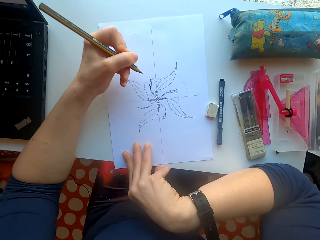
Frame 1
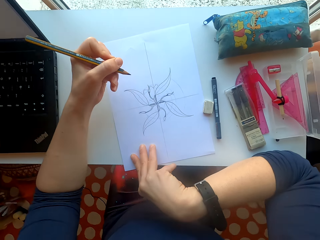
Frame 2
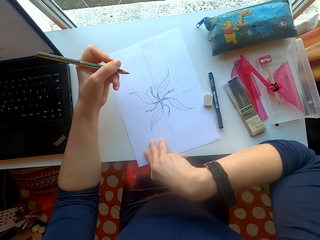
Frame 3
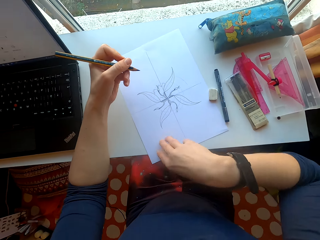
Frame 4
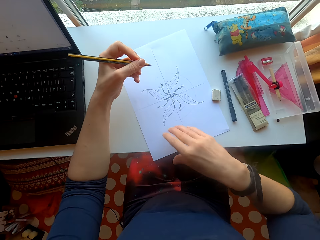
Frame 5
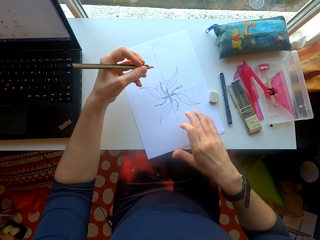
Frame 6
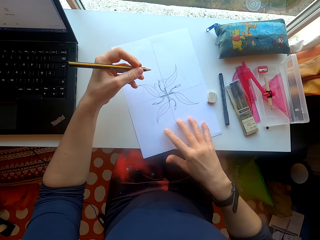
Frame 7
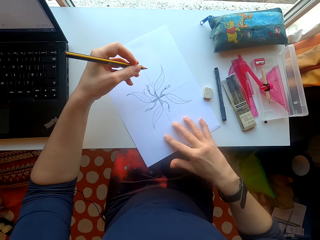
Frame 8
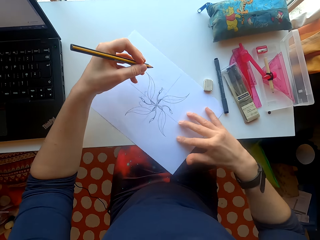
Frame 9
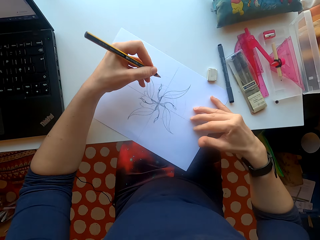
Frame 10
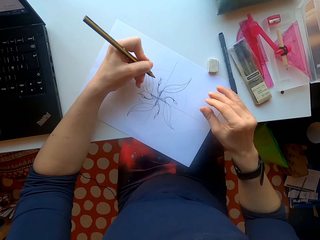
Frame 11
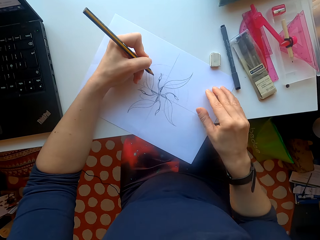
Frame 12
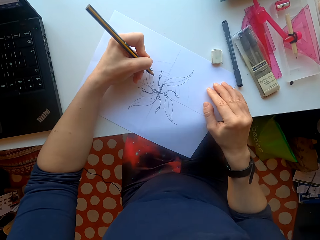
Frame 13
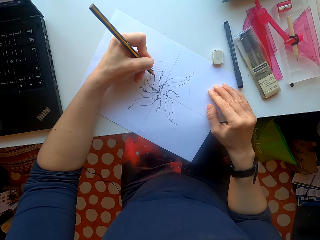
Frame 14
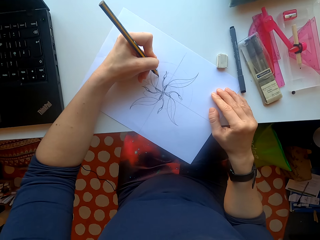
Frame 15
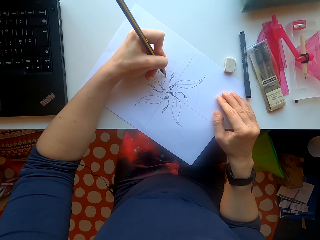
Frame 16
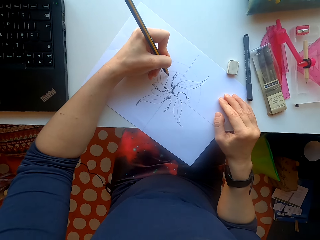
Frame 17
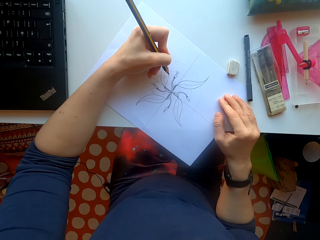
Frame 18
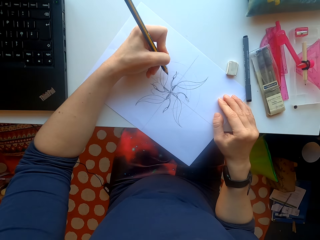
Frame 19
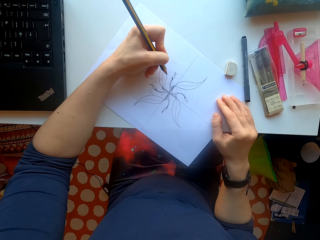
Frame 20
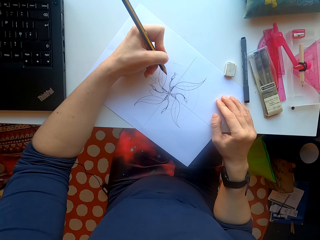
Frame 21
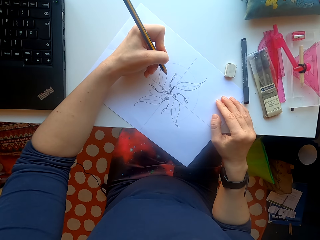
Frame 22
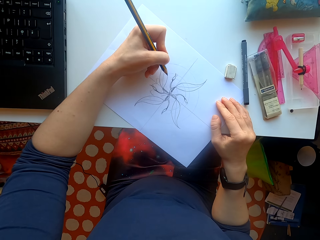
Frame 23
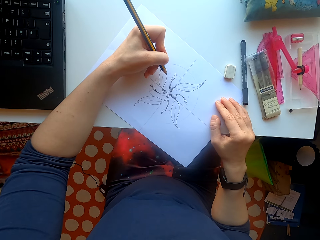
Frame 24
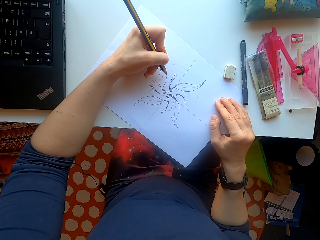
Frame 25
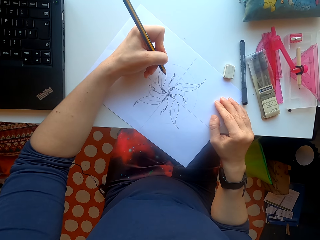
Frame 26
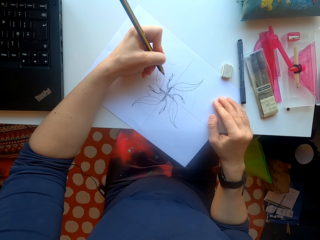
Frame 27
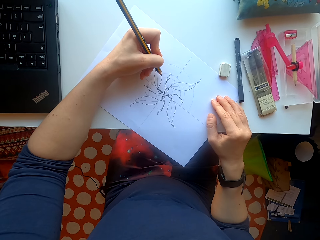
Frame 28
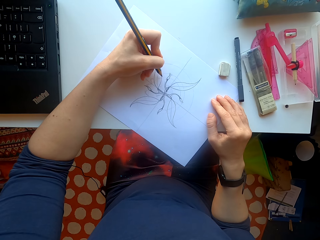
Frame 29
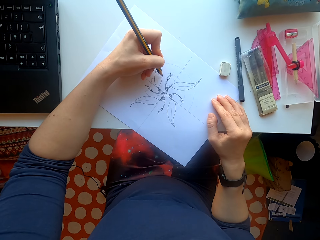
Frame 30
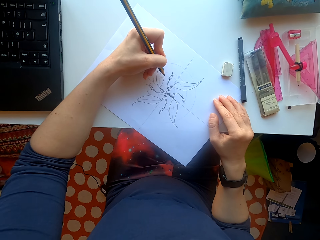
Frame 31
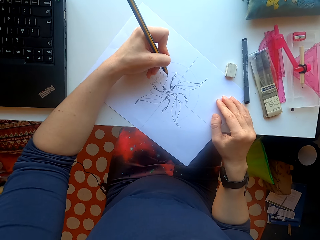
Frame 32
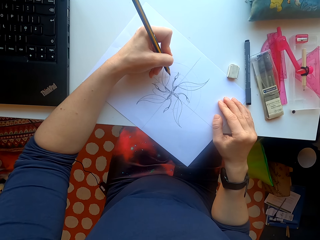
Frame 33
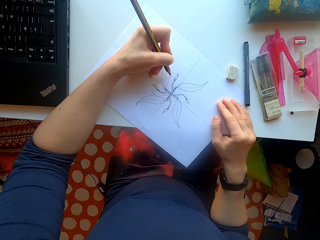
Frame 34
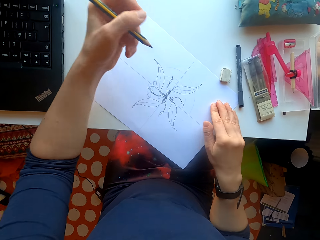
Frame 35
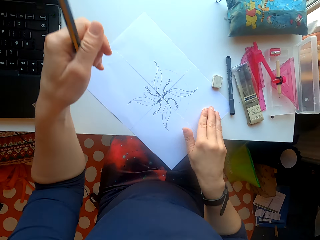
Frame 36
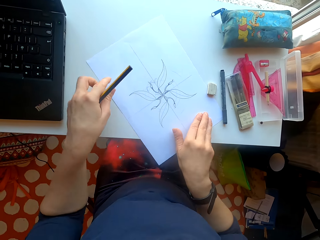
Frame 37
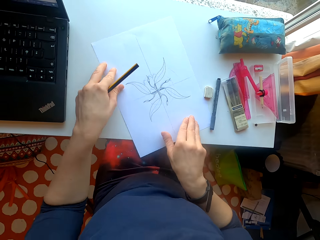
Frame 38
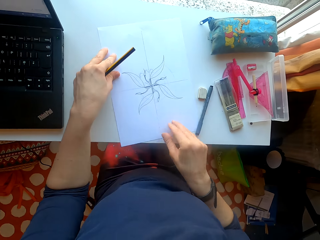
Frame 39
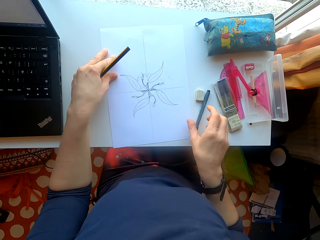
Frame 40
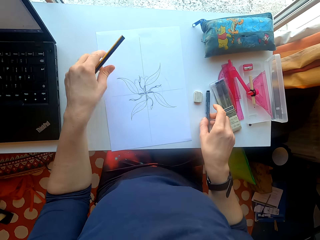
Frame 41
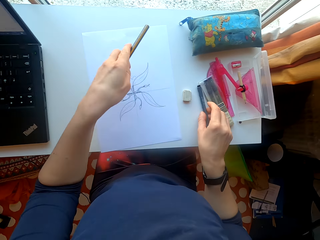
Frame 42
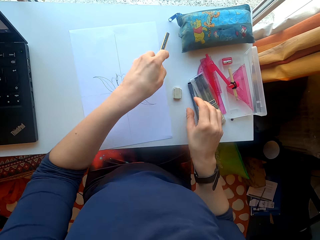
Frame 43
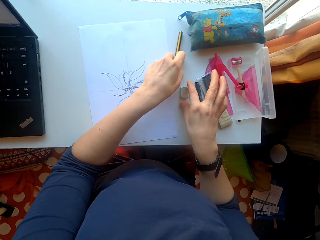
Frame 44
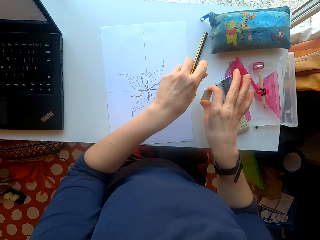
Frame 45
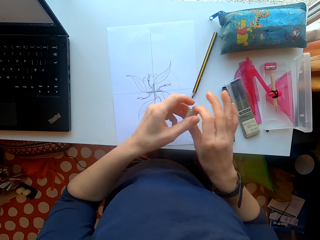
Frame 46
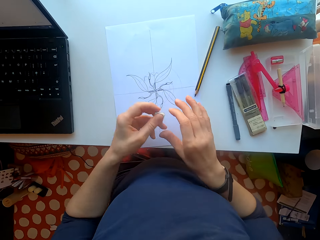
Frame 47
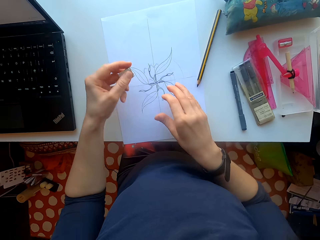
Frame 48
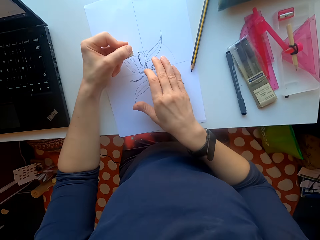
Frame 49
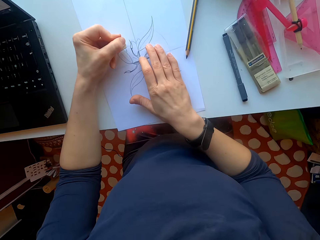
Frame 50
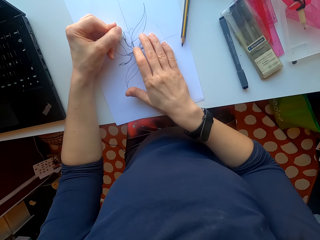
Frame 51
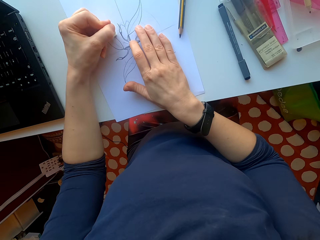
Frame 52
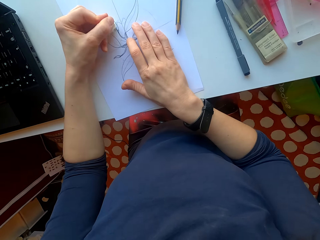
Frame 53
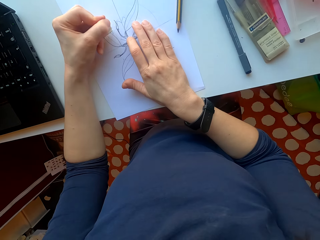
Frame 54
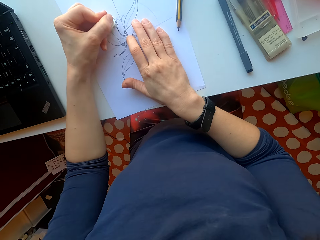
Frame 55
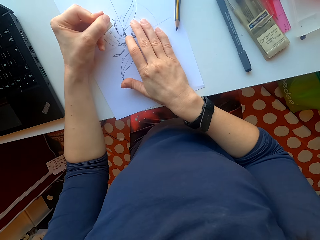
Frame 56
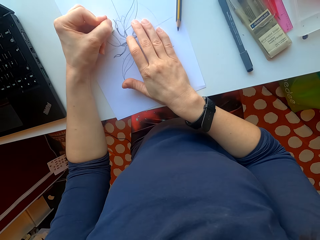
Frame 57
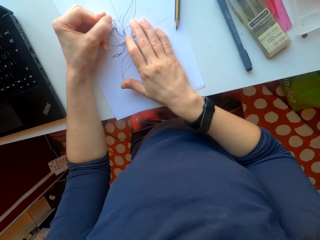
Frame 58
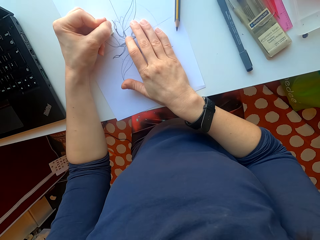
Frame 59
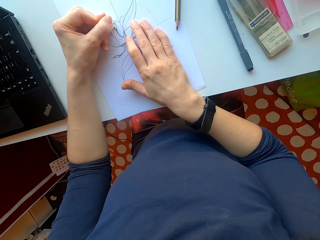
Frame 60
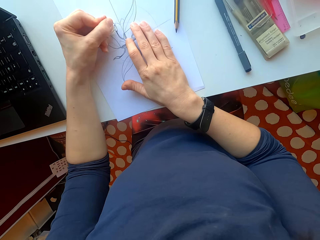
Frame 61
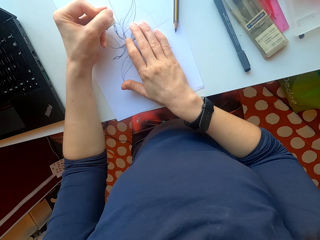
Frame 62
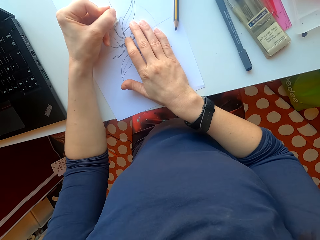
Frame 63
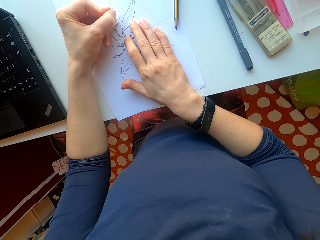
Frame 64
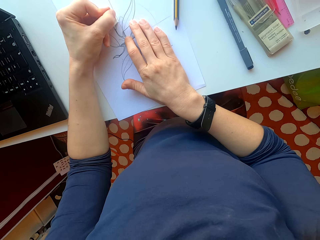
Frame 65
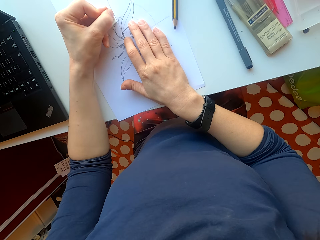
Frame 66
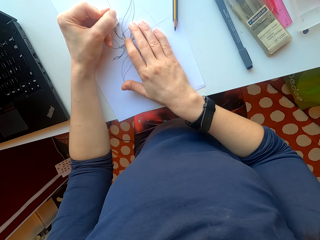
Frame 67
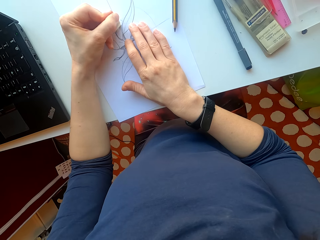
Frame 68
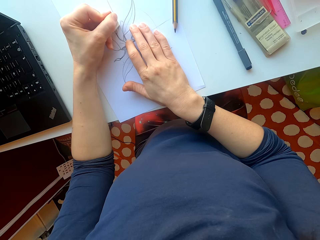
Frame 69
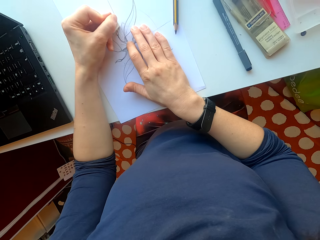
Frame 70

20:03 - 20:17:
The camera wearer moves a sheet of paper on the table. They turn the sheet of paper. They draw on the sheet of paper. They move the sheet of paper on the table. They put the pencil on the sheet of paper on the table. They hold an eraser. They erase a part on the paper.

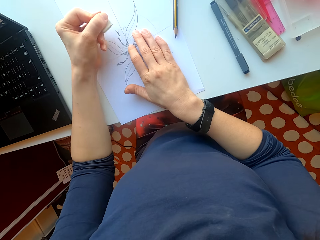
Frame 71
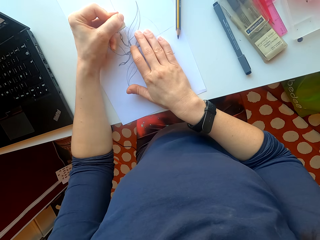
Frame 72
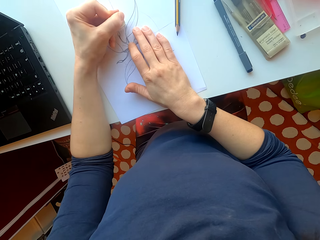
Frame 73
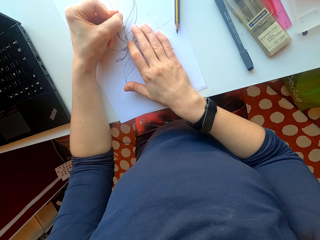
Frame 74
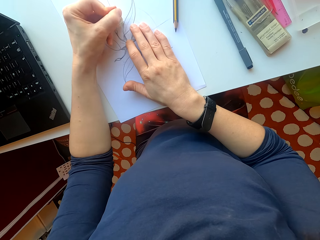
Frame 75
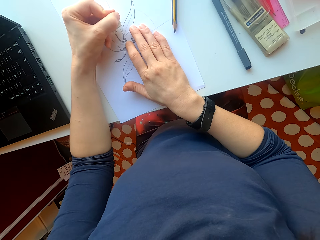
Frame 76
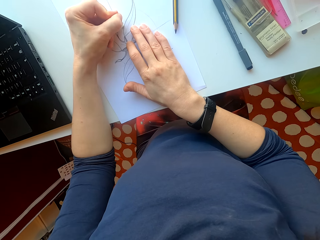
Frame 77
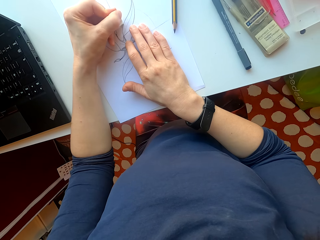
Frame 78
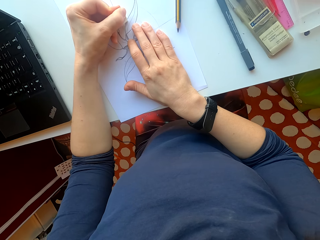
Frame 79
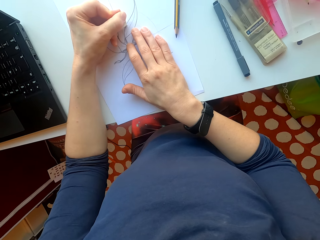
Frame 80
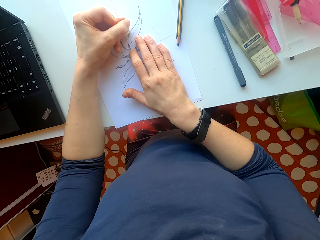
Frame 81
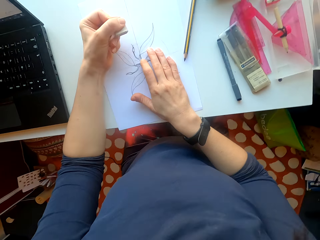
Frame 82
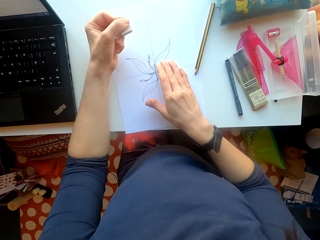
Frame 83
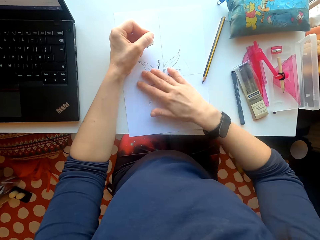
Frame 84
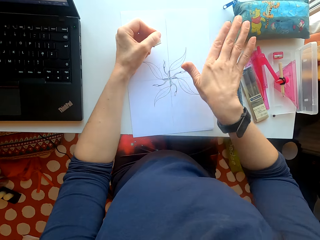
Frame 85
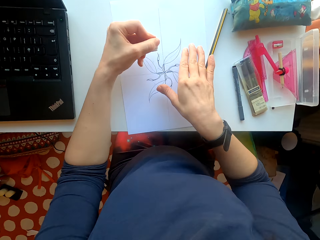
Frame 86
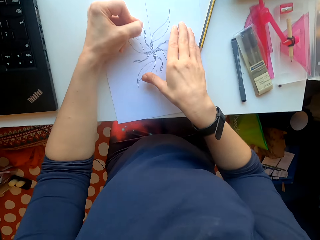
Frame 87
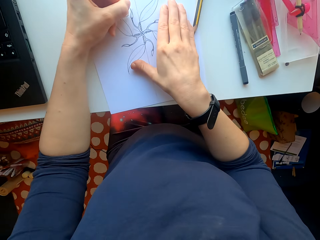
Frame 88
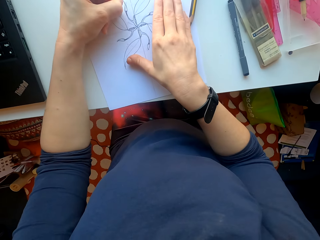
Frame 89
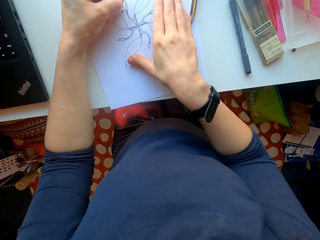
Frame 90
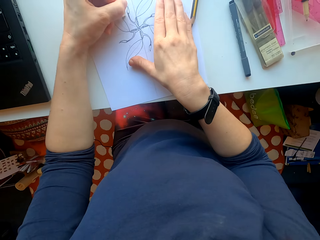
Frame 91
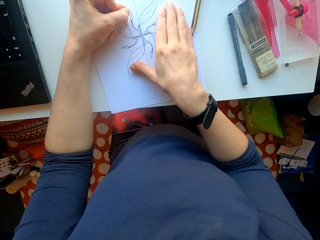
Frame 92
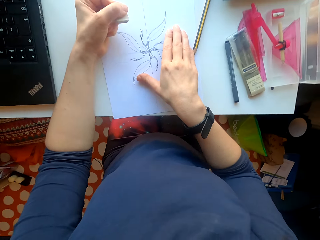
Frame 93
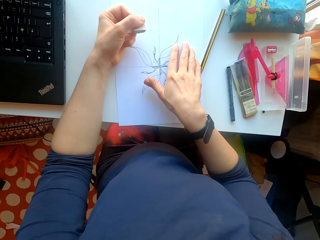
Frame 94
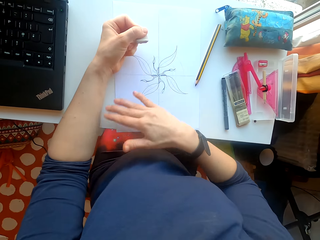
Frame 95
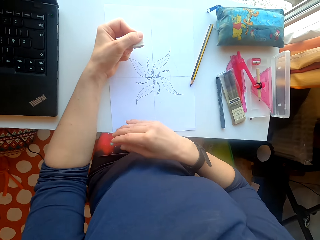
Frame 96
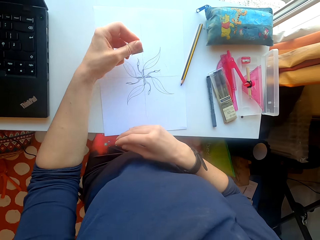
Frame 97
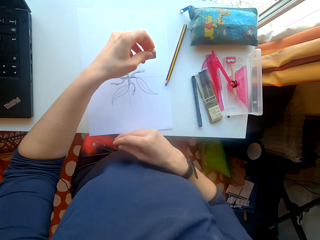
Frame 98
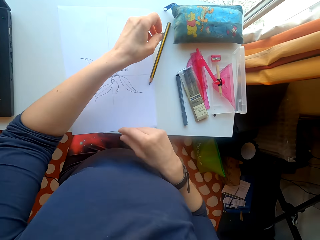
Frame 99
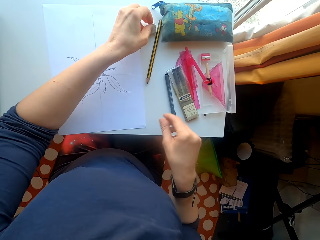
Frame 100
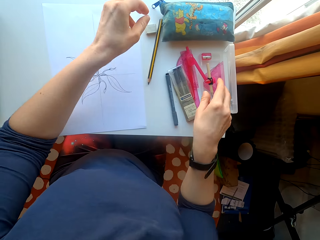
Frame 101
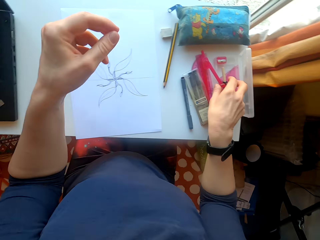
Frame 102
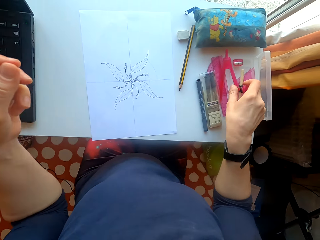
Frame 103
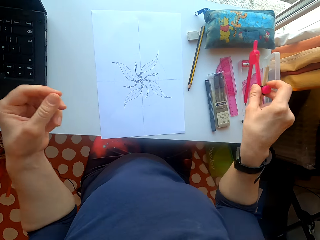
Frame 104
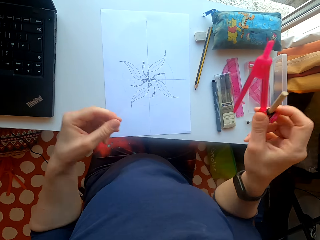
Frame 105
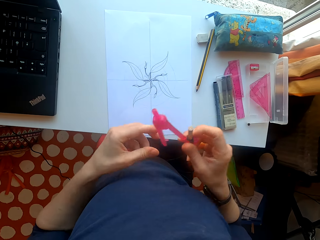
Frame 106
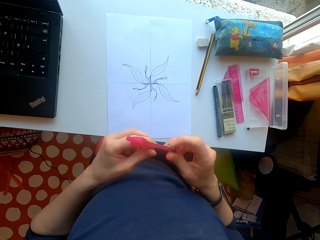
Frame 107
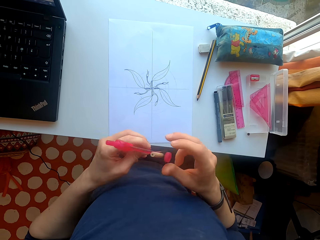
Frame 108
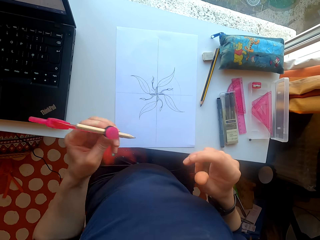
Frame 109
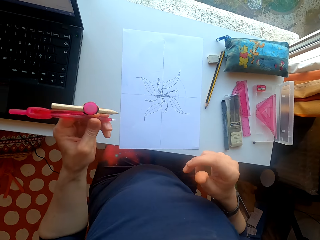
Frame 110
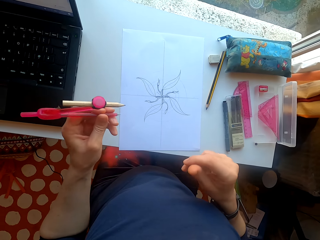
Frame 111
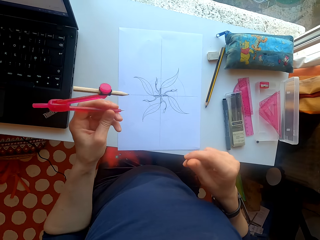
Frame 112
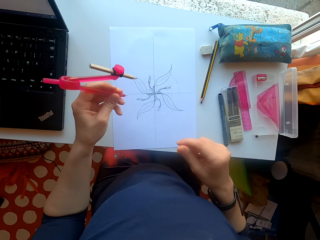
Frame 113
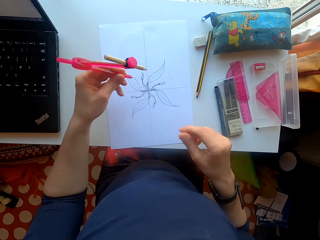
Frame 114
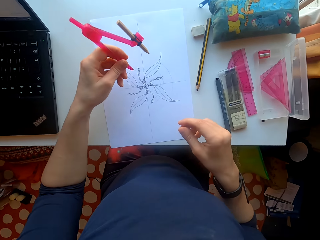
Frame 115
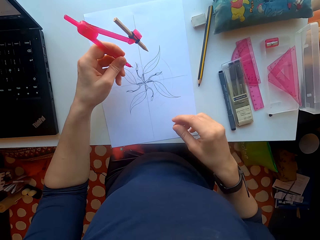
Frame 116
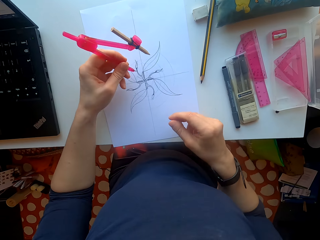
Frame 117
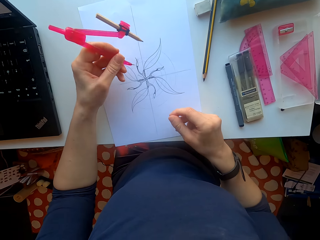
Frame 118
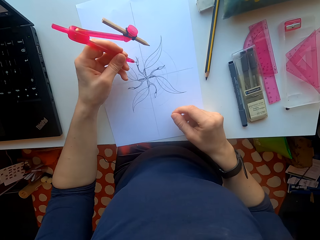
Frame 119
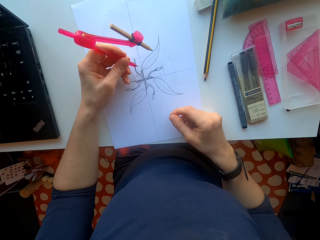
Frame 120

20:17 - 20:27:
The camera wearer rubs a sheet of paper with the hands. They rub the drawing. They rub the sheet of paper with the hands. They drop the eraser on the table. They pick up a compass or divider.
